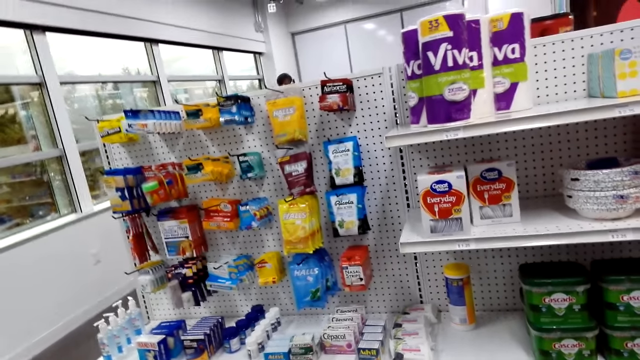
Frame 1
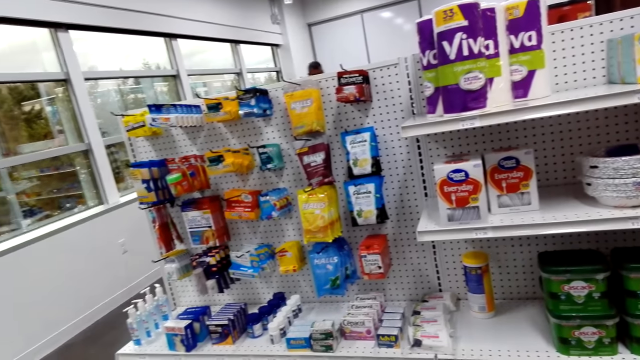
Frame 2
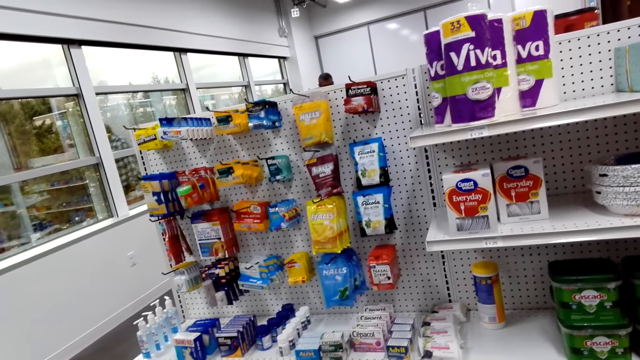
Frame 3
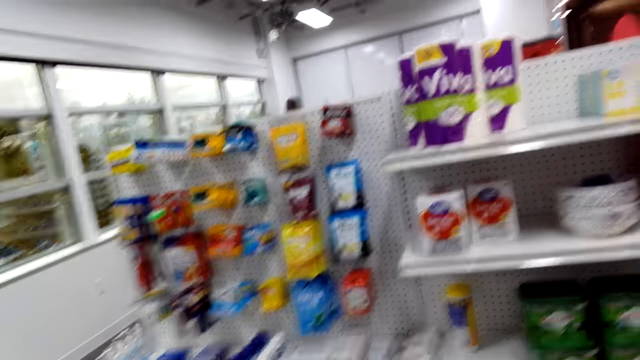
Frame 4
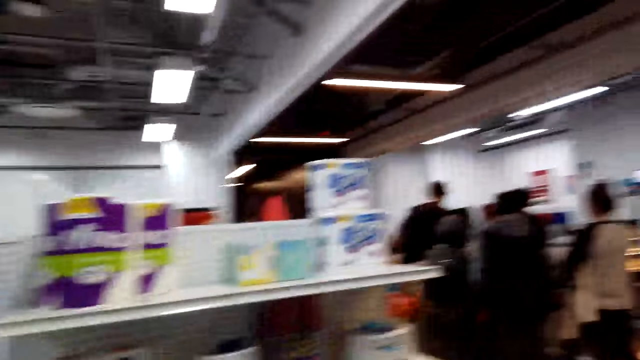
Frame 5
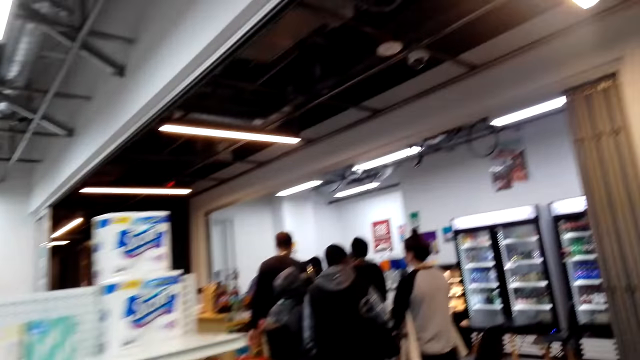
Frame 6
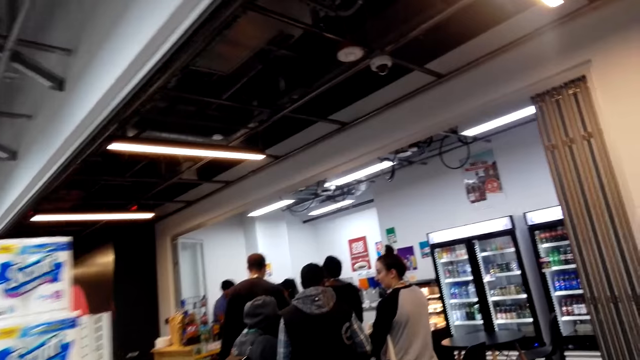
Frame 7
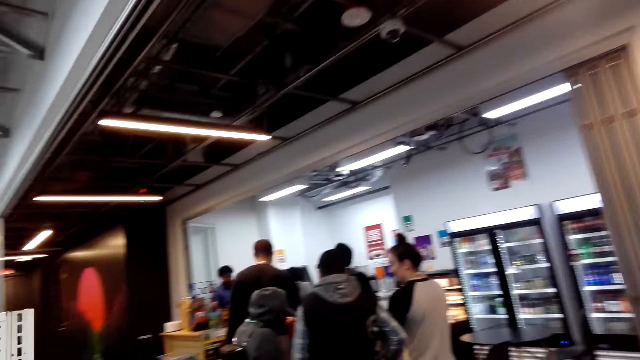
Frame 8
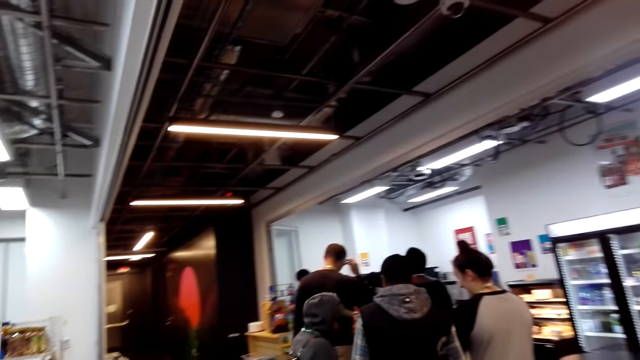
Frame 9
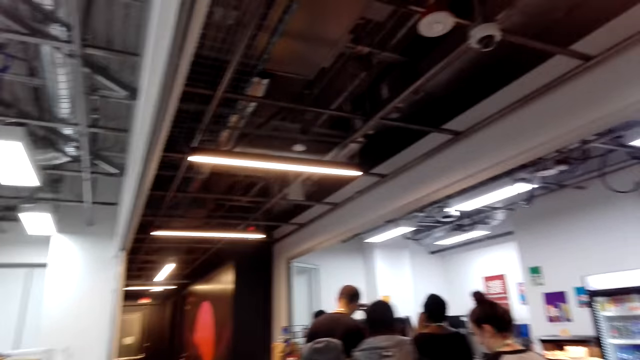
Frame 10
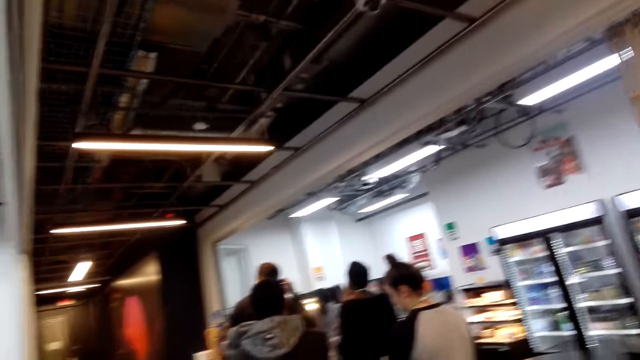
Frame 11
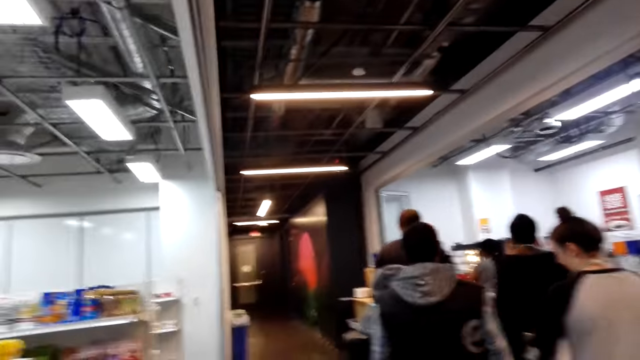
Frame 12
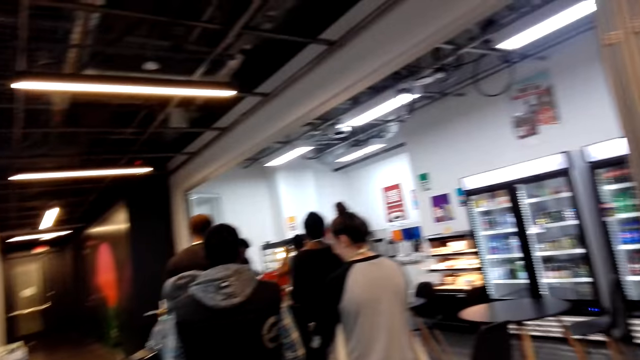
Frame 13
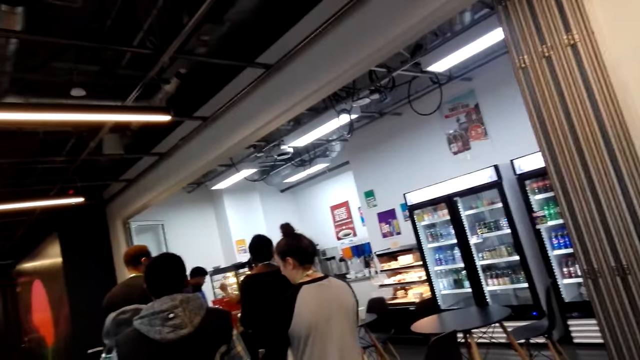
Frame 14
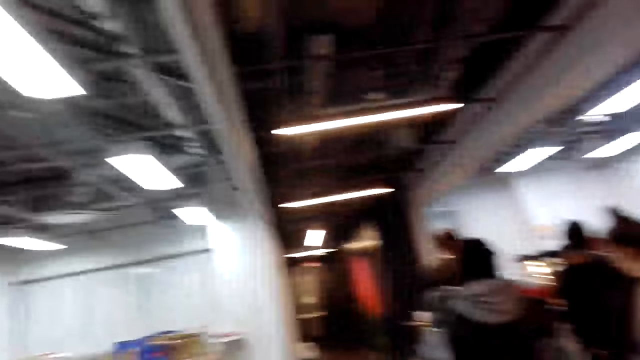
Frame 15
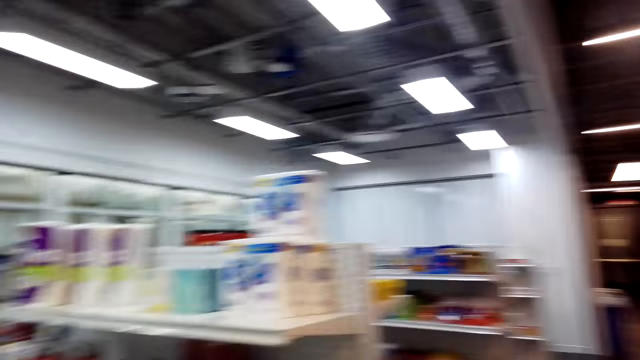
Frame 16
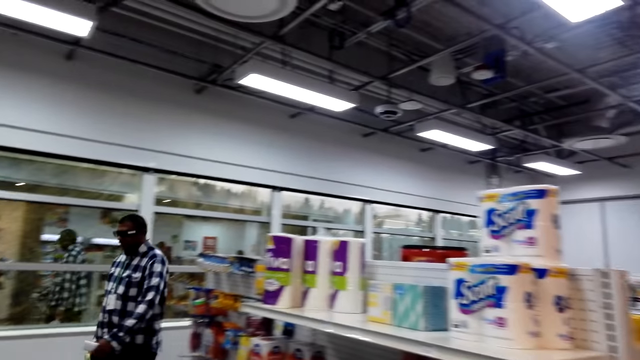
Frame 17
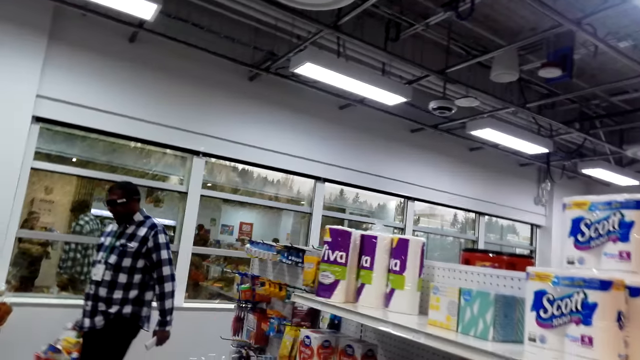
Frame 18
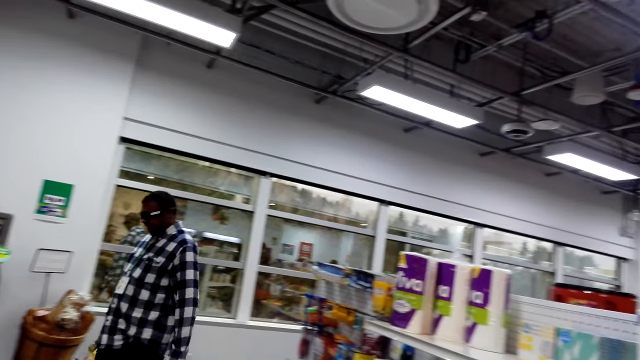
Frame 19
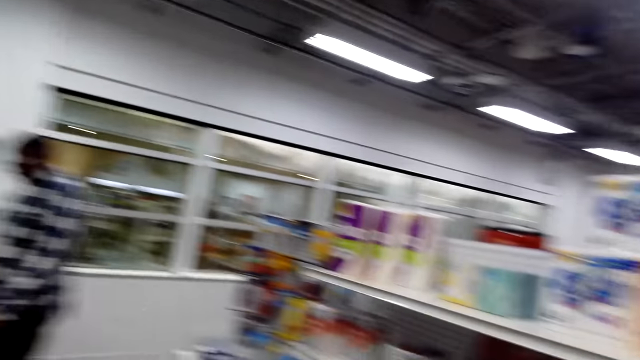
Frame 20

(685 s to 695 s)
The camera wearer moves towards the queue. They move around in the mart.

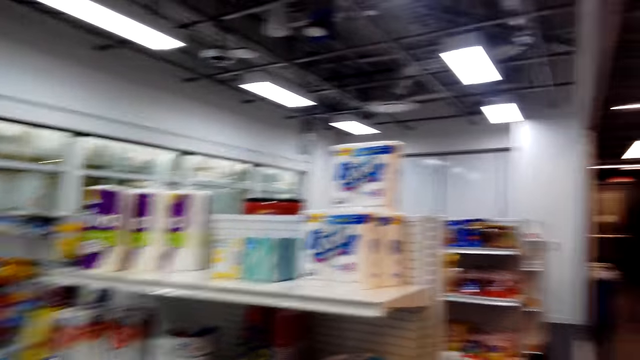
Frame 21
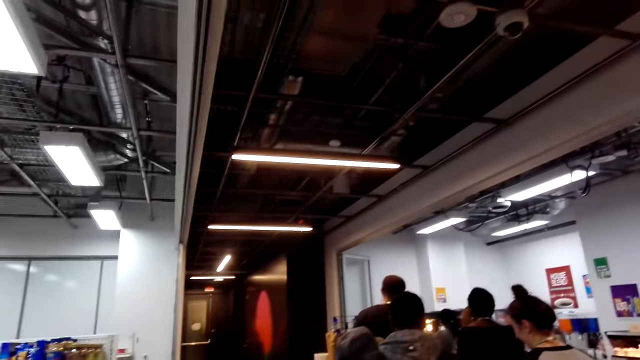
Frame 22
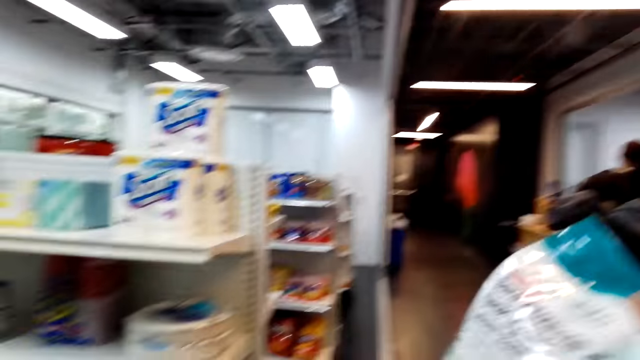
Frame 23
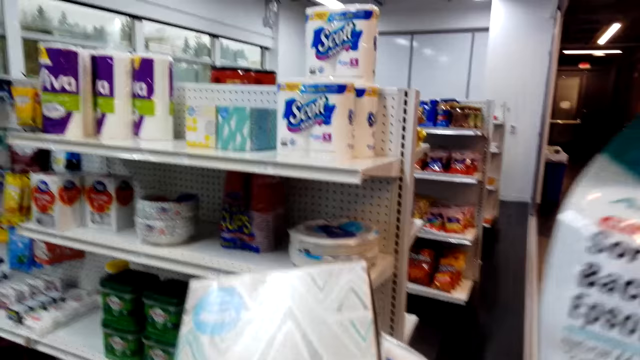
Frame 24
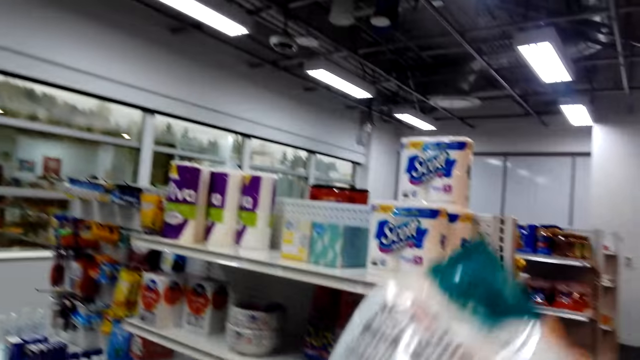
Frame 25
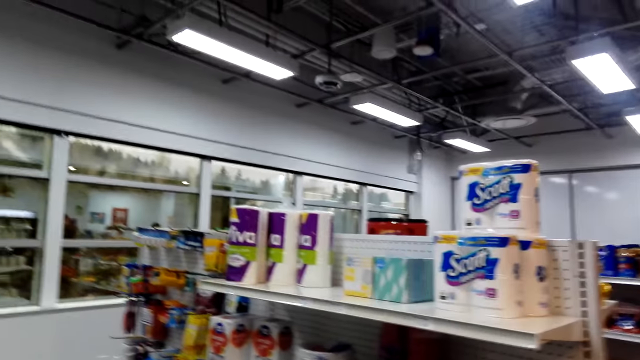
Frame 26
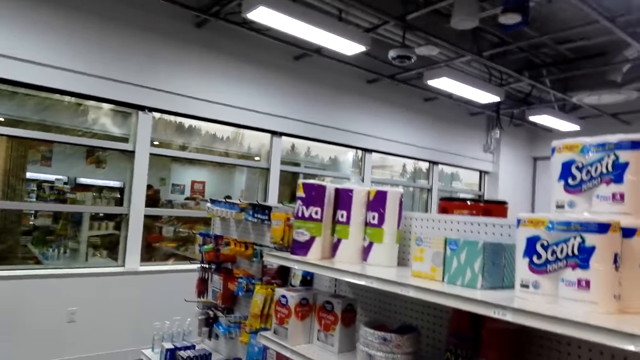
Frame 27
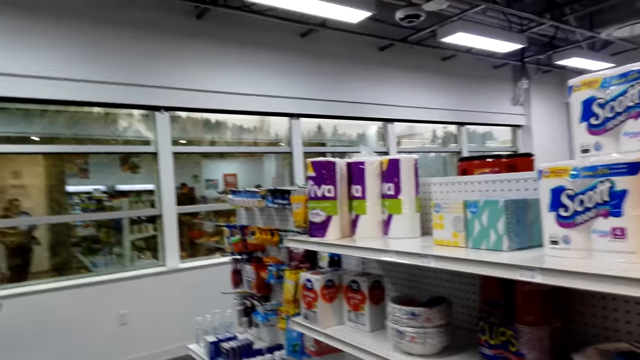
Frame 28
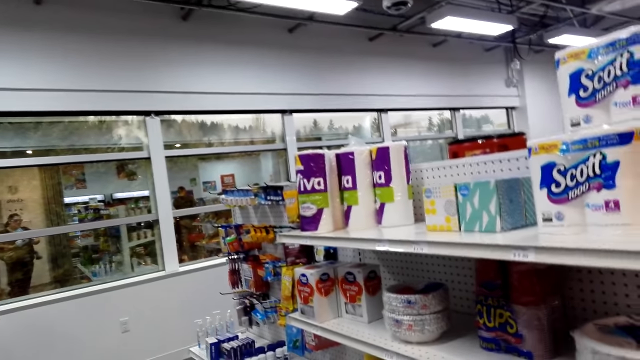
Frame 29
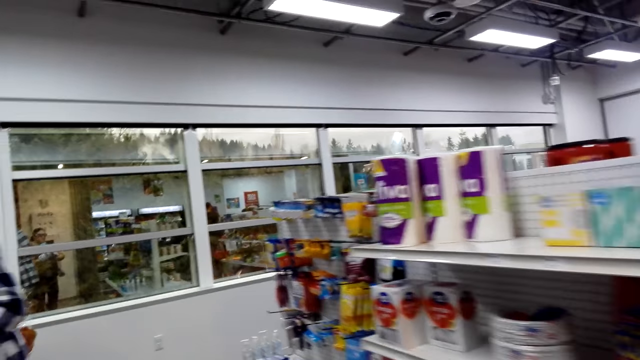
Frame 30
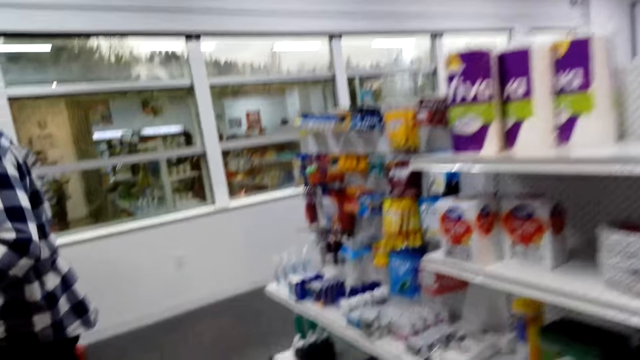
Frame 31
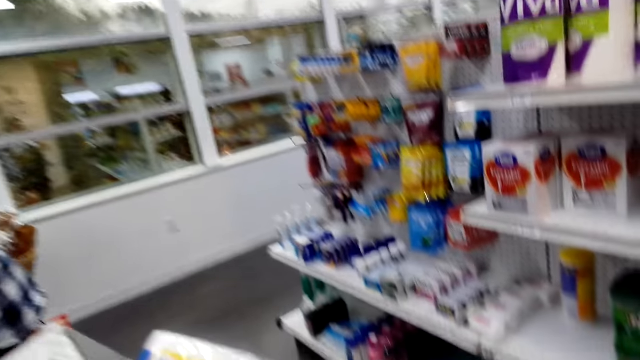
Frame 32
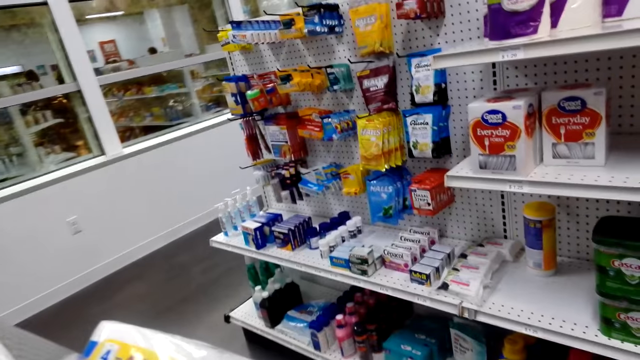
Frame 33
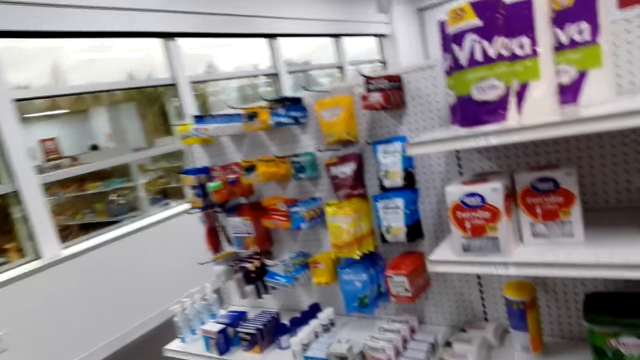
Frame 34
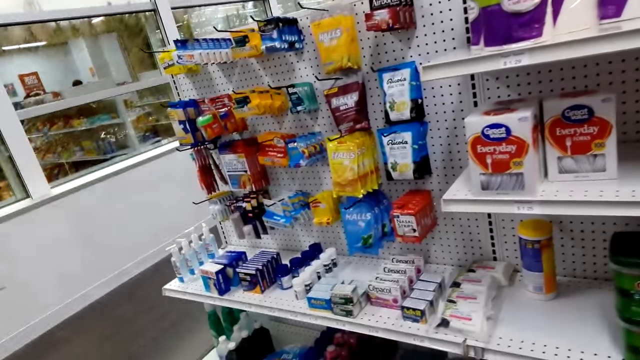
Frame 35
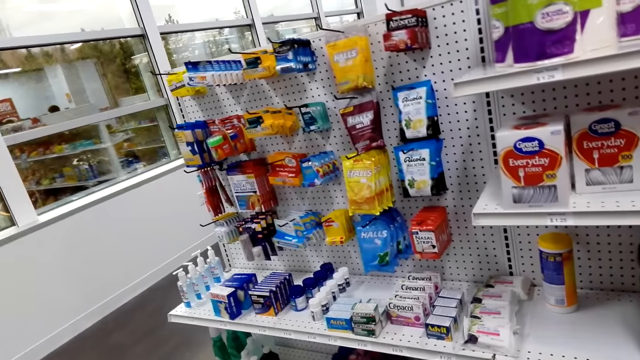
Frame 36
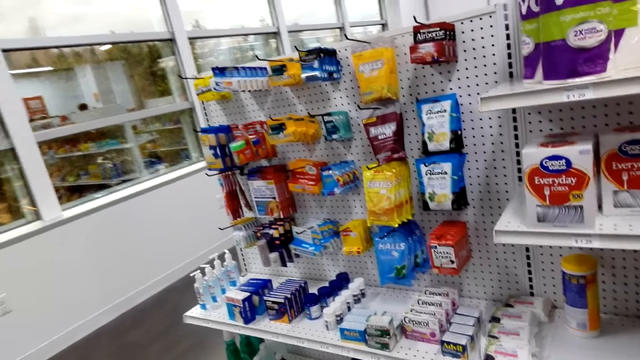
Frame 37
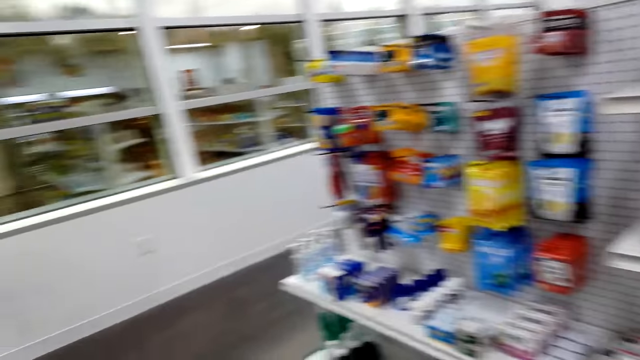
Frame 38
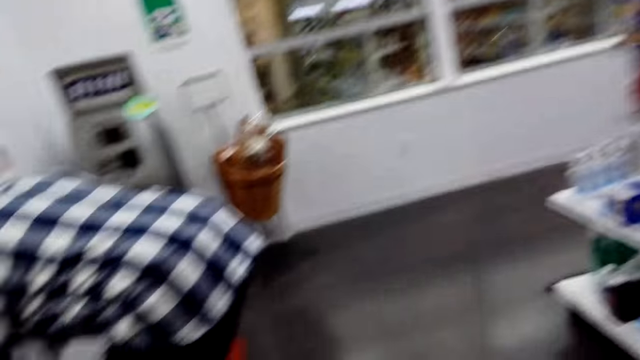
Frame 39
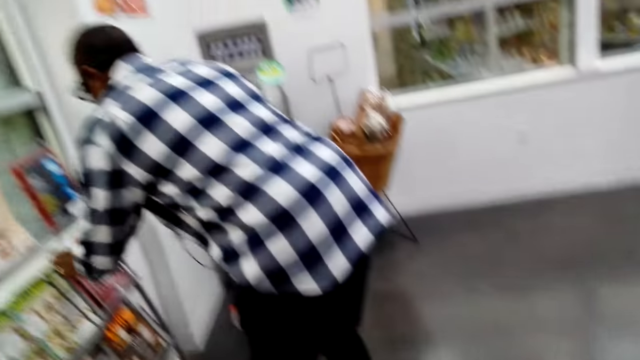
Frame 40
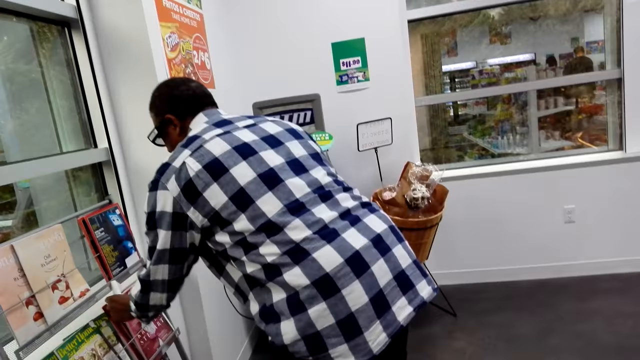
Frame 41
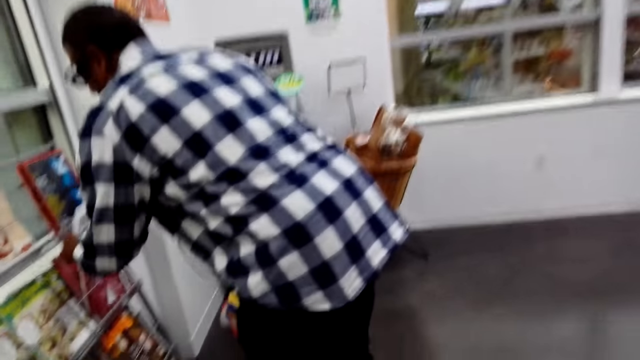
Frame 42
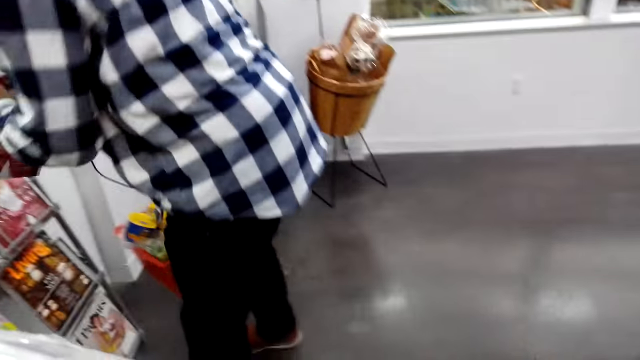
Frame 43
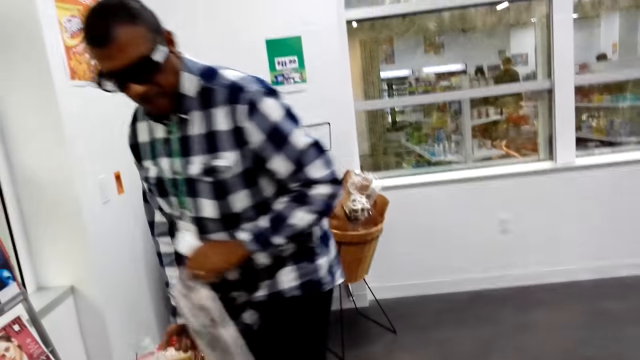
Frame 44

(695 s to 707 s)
The camera wearer moves the pack to the left hand.
